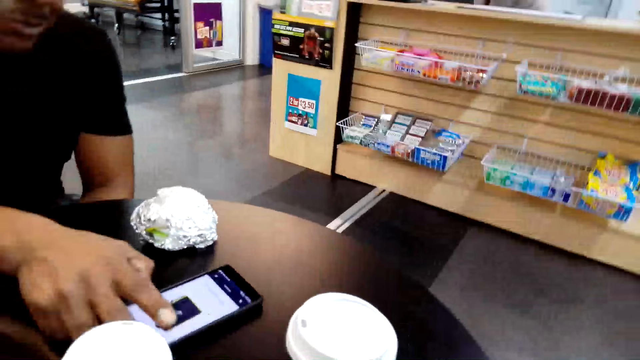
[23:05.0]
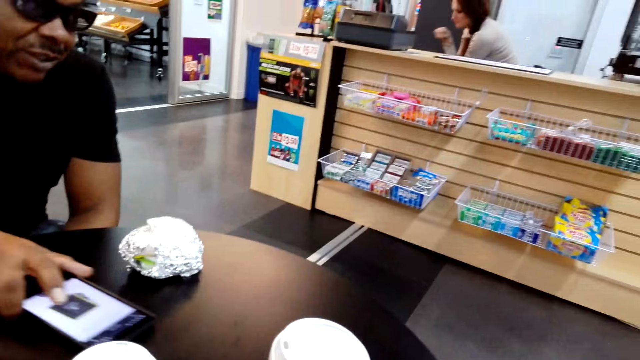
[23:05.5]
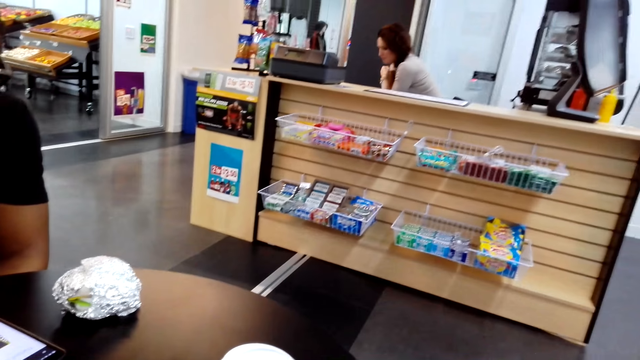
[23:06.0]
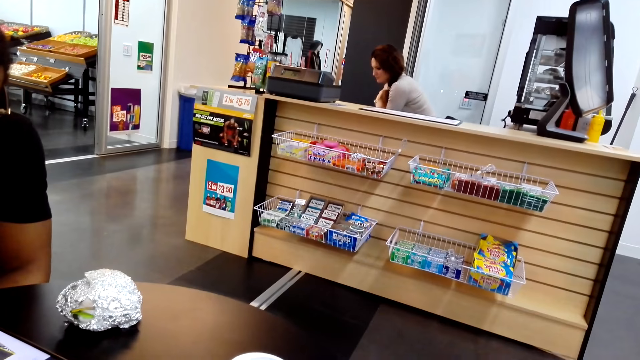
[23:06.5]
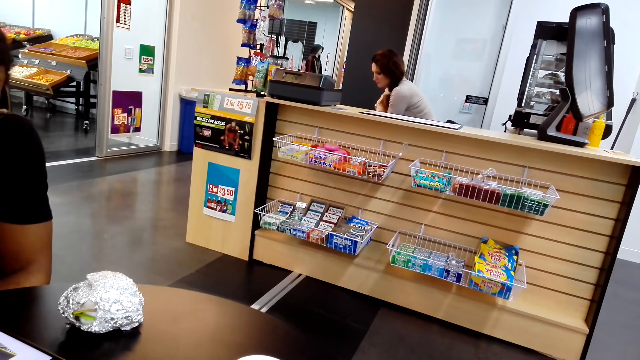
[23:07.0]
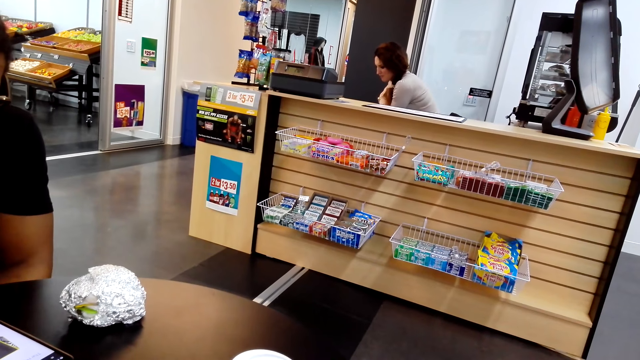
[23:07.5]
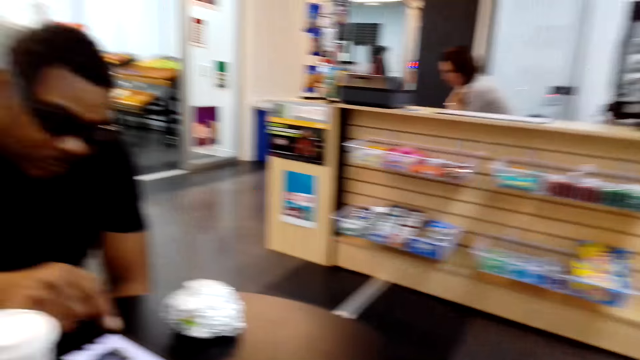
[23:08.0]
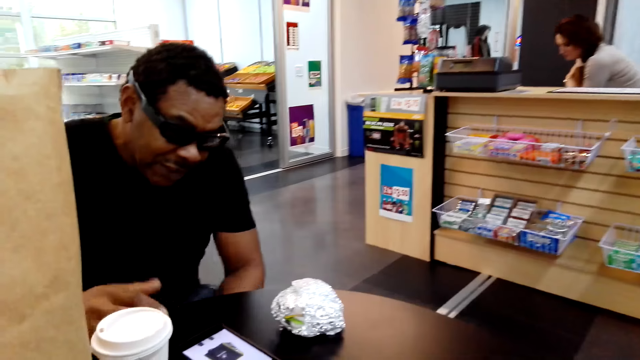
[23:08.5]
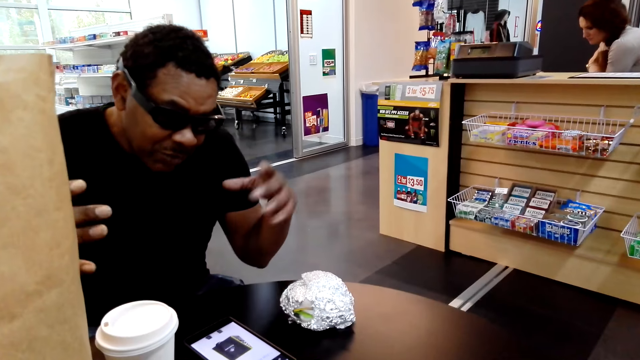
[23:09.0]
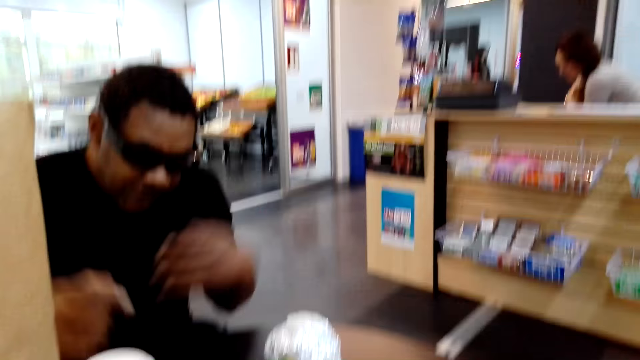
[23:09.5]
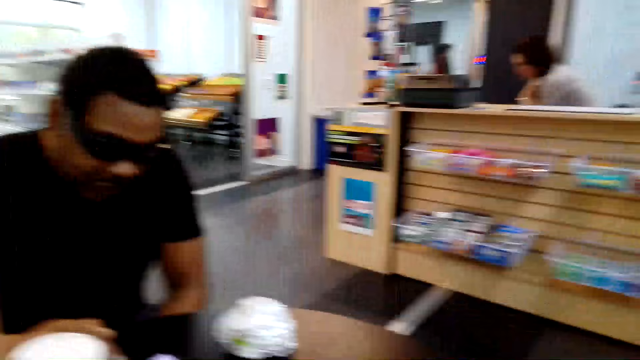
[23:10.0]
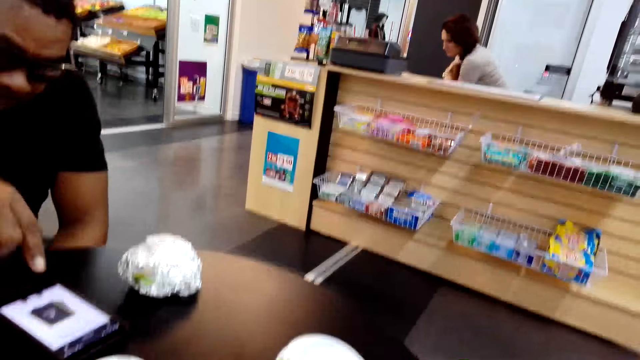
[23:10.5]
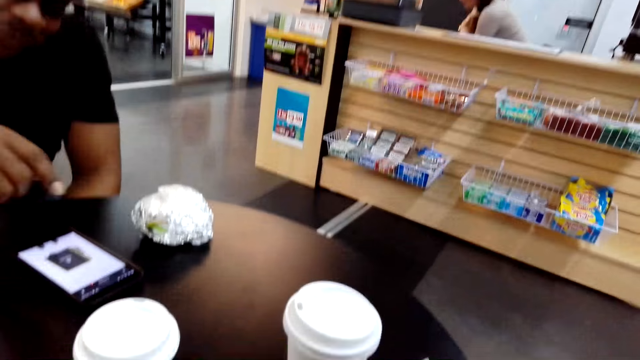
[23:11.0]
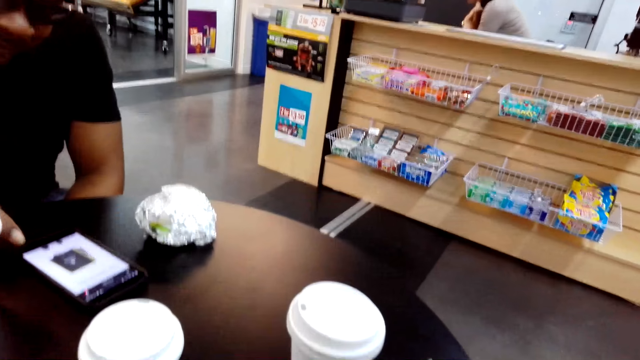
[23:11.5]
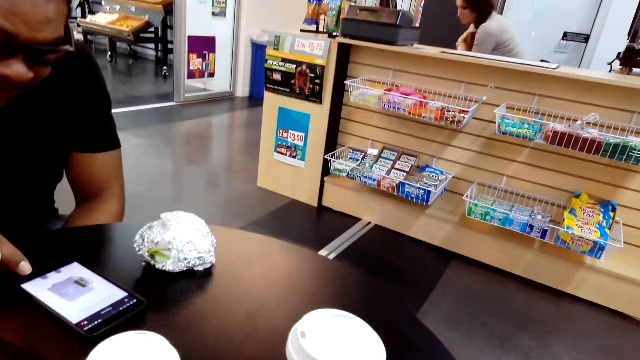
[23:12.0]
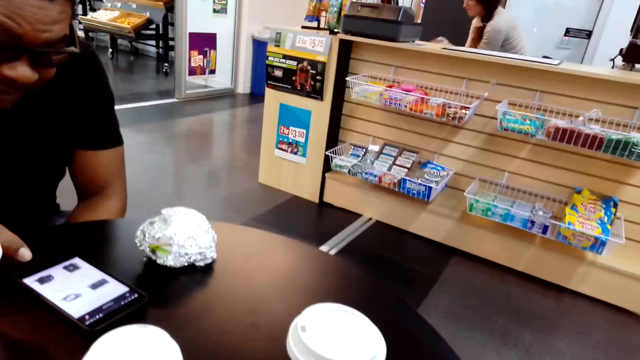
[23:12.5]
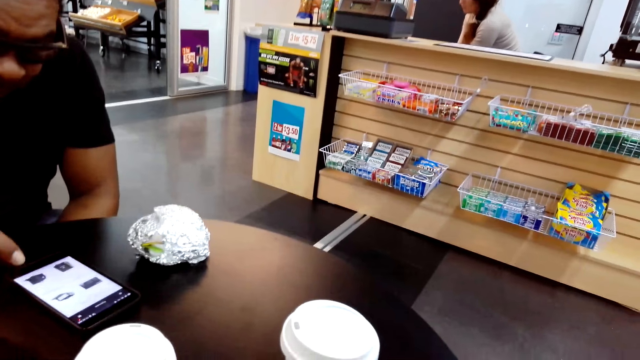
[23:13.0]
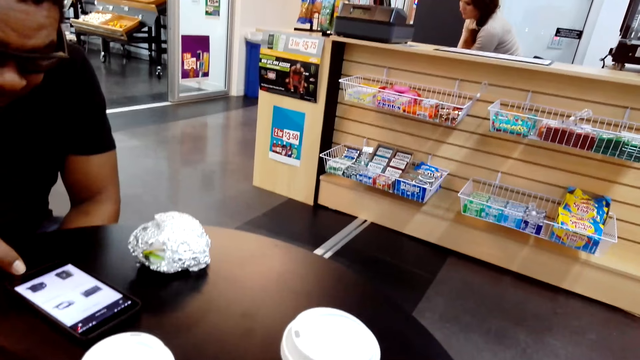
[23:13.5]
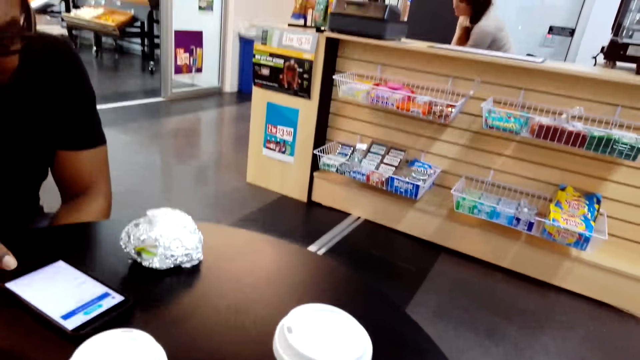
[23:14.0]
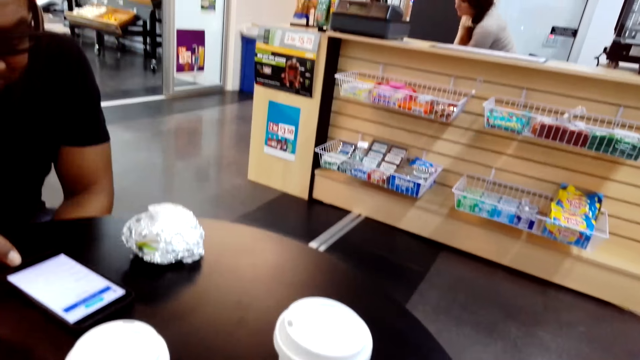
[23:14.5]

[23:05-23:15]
A person pulls the phone. The person moves his hands. The person operates the phone.

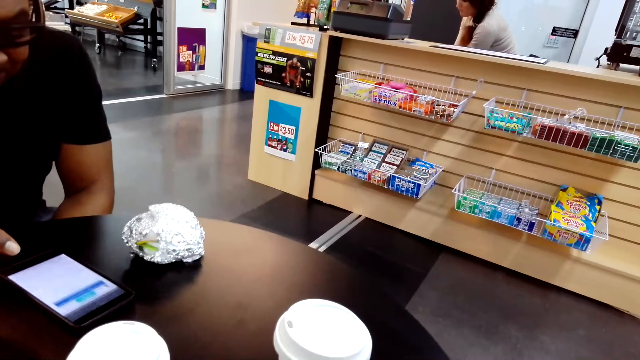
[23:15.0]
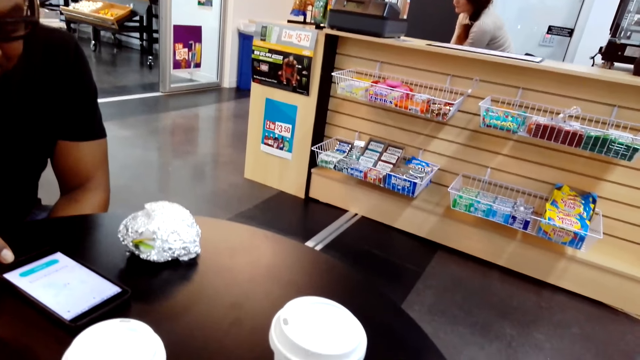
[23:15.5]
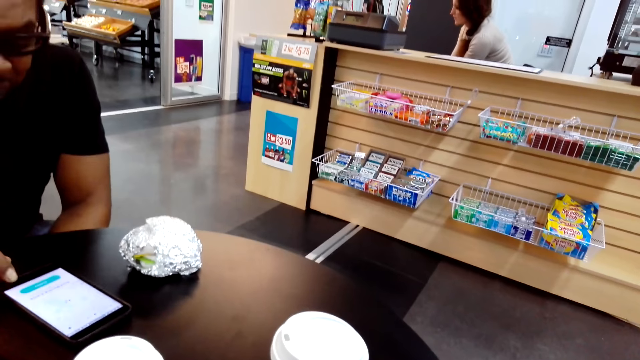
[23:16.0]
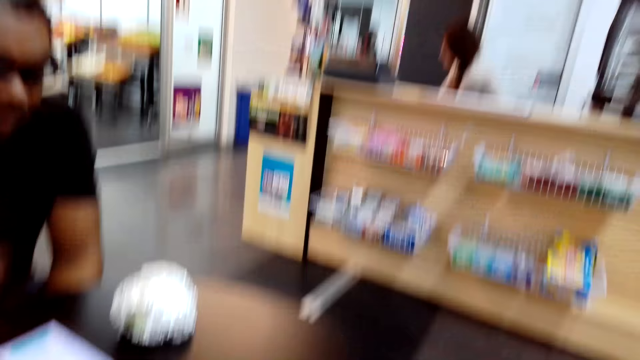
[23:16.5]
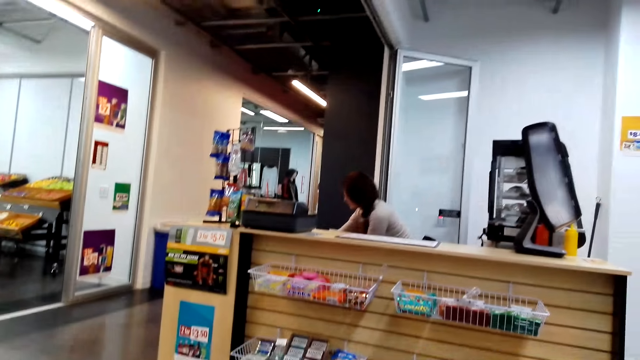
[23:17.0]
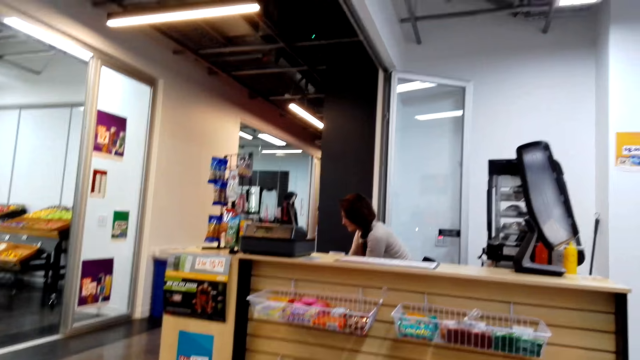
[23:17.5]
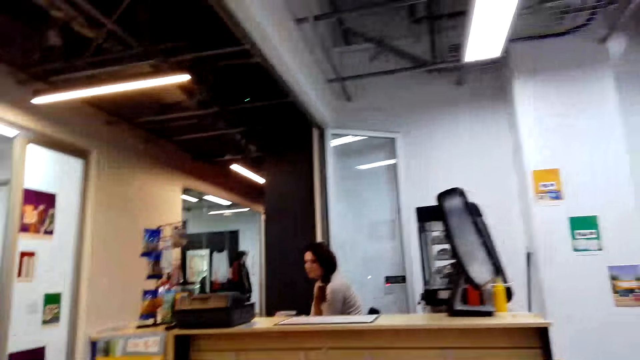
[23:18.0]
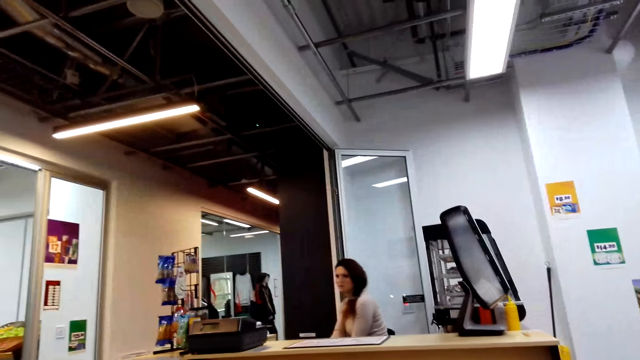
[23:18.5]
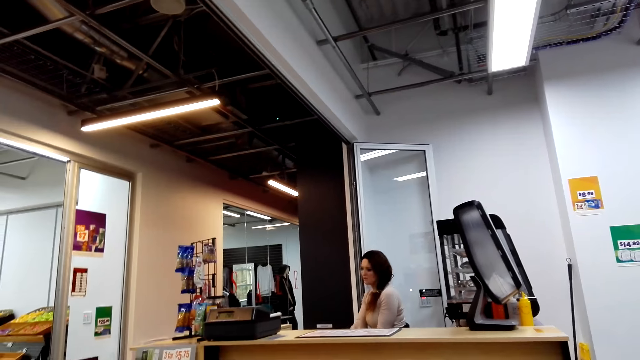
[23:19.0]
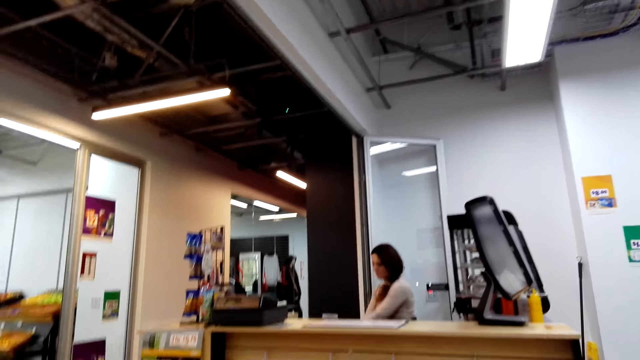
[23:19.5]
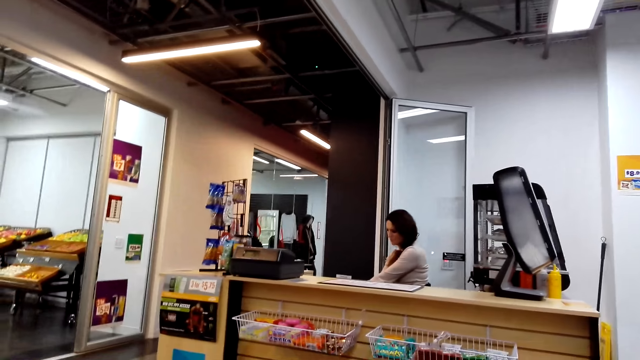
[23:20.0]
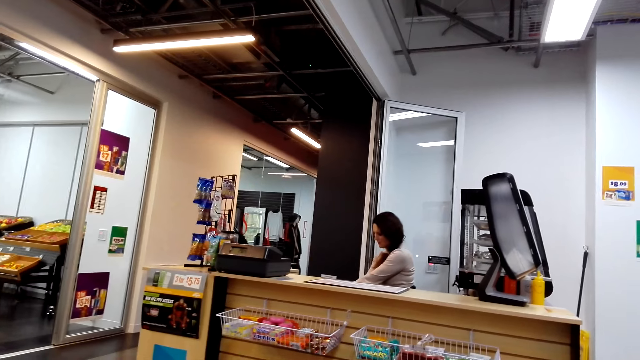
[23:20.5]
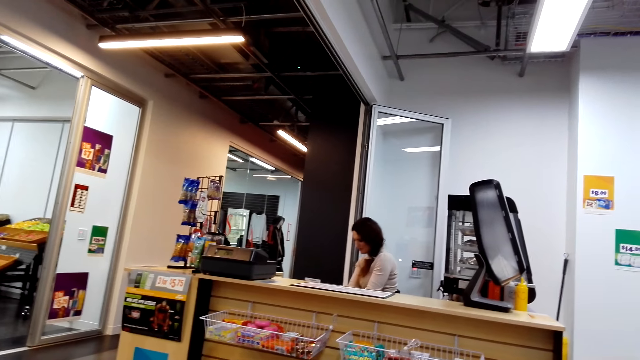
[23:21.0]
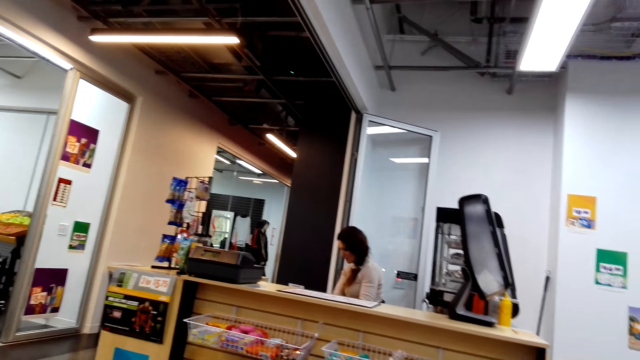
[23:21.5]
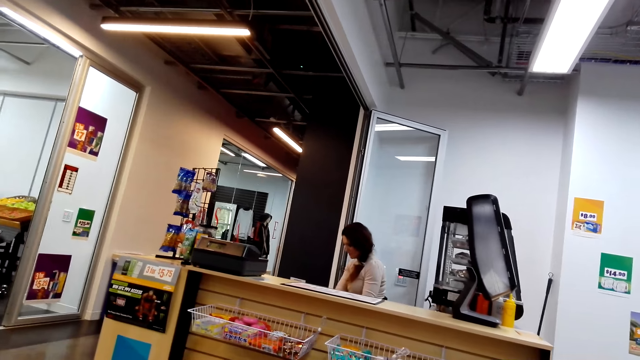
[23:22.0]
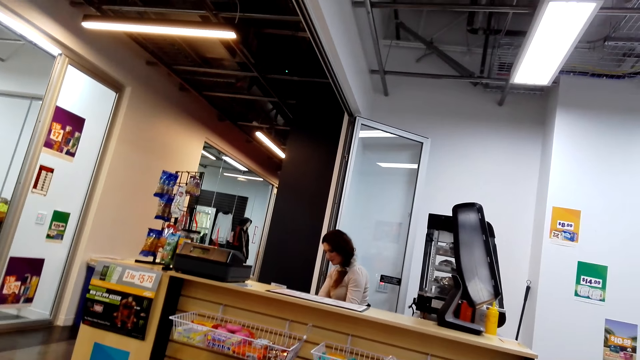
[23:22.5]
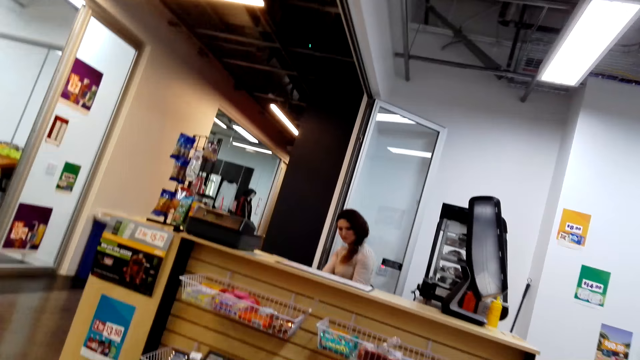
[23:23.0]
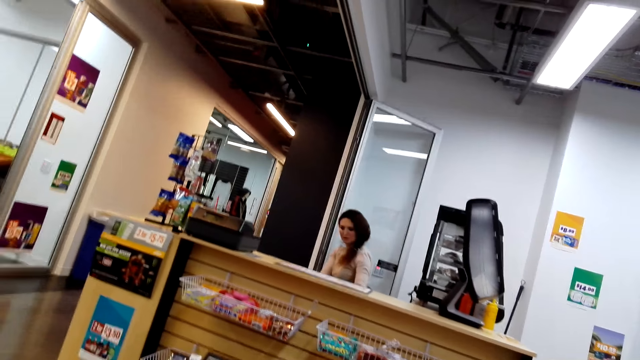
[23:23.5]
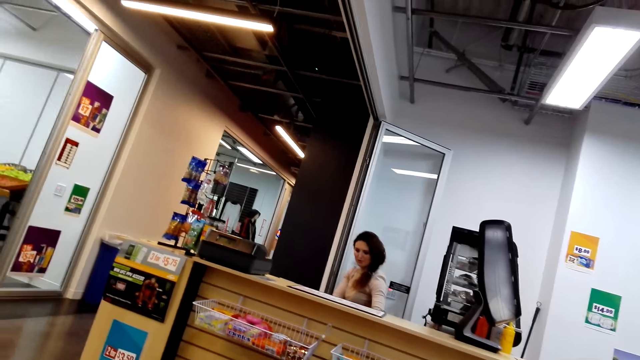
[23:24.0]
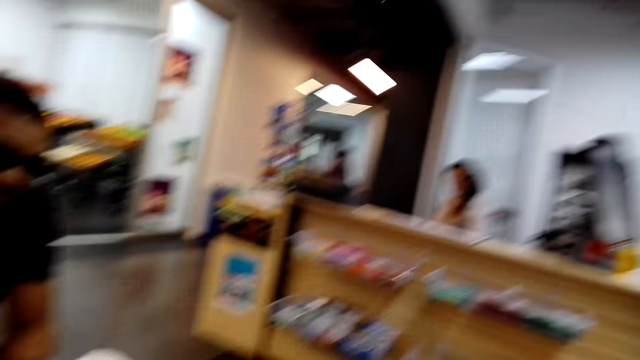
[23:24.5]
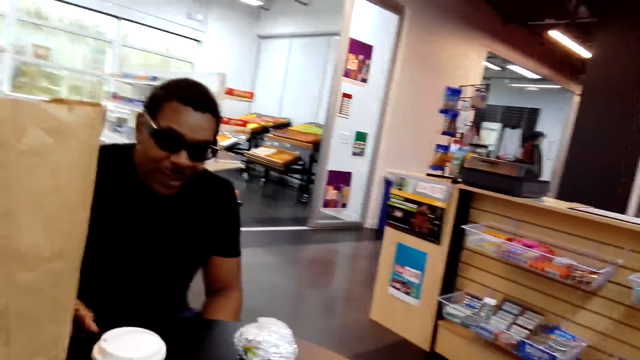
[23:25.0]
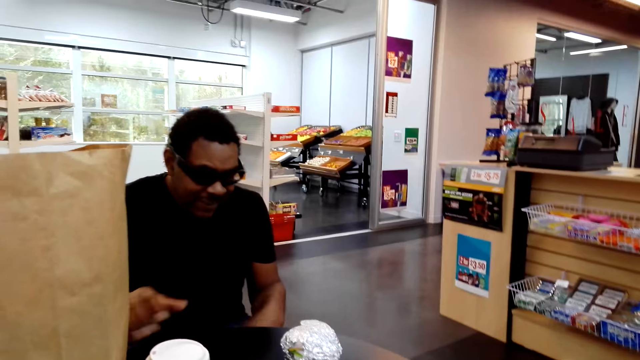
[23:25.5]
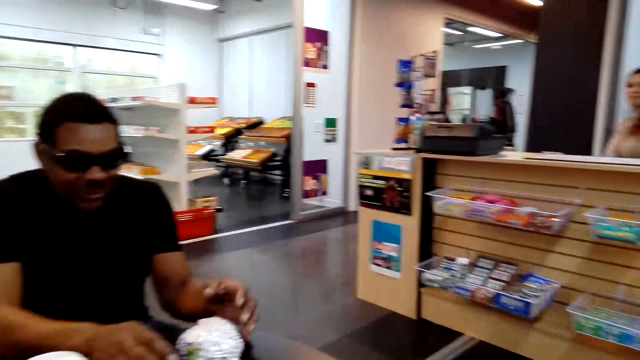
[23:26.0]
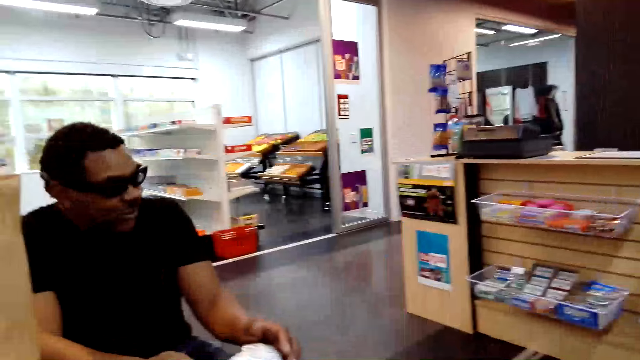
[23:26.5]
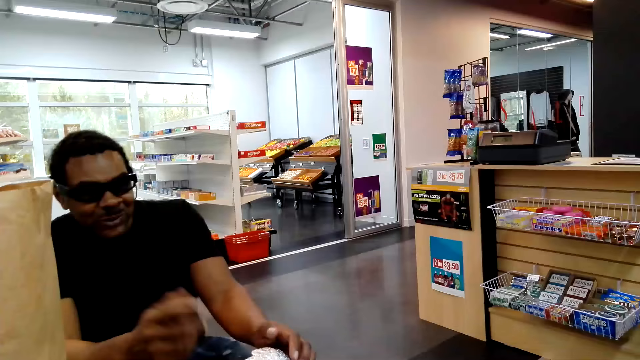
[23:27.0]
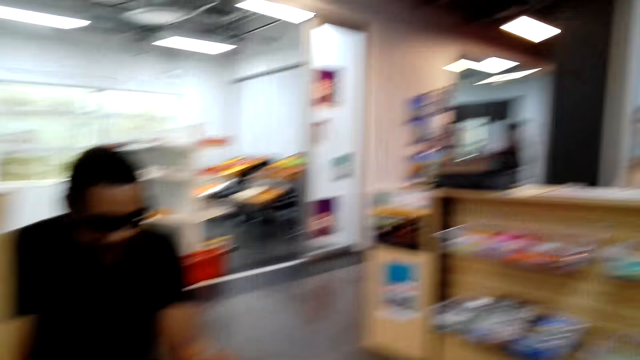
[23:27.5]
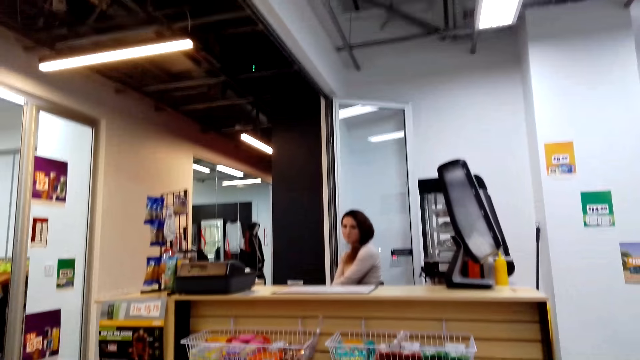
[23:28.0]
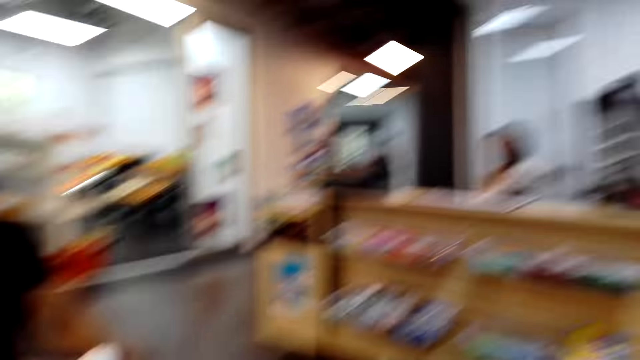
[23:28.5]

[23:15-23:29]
A person talks to the camera wearer and another person. The other person talks to the camera wearer. The other person opens the sandwich.
